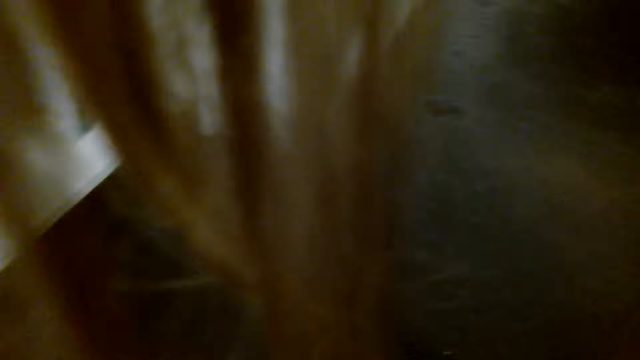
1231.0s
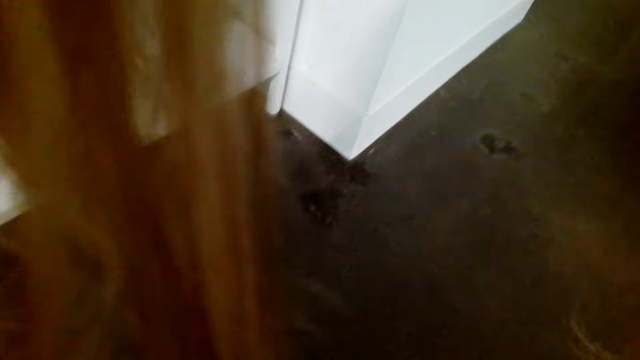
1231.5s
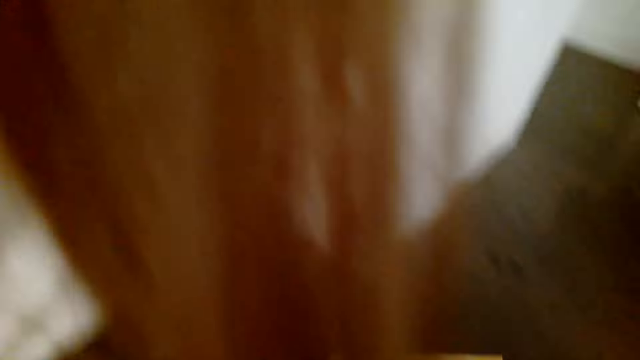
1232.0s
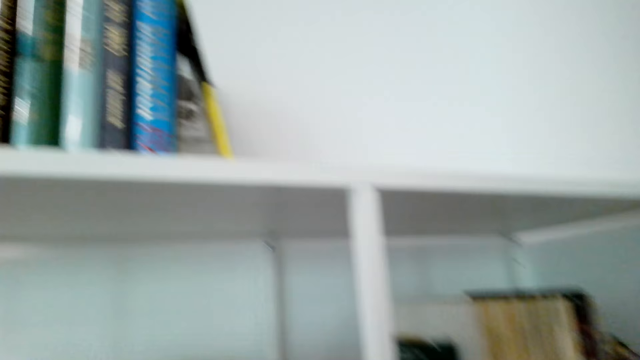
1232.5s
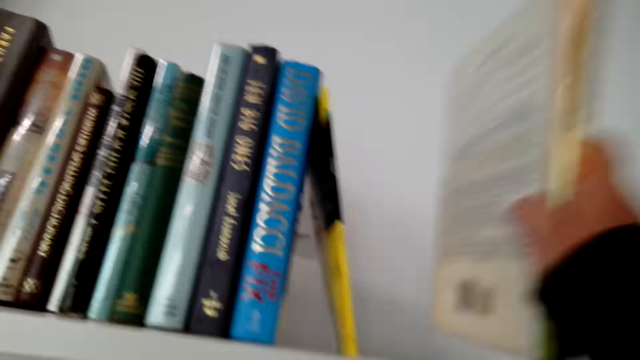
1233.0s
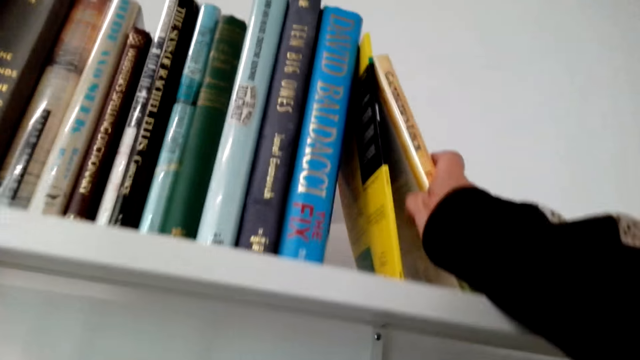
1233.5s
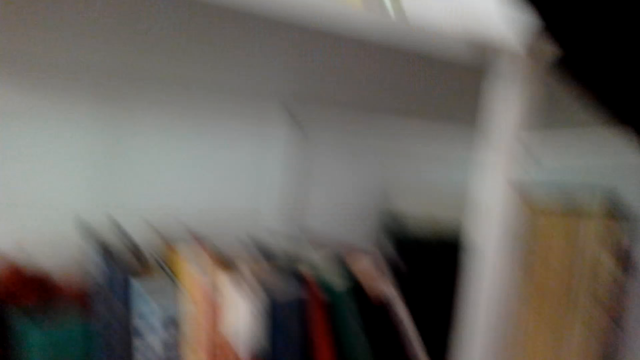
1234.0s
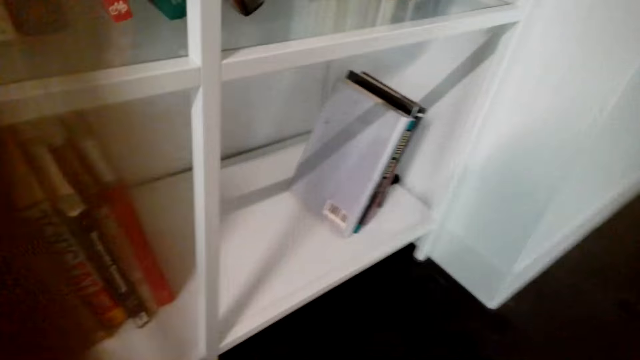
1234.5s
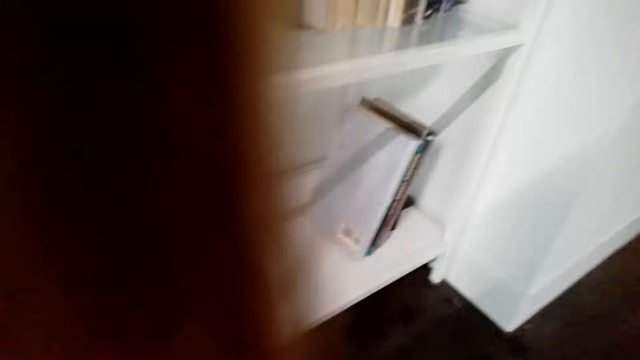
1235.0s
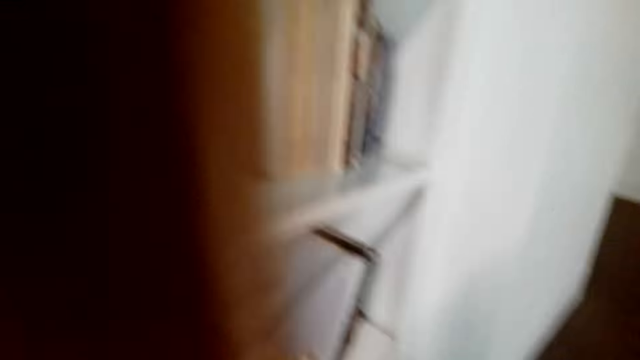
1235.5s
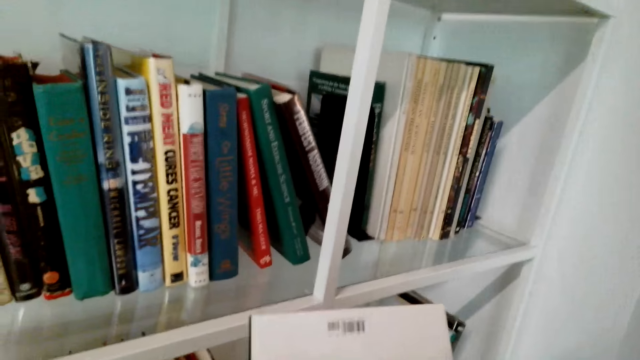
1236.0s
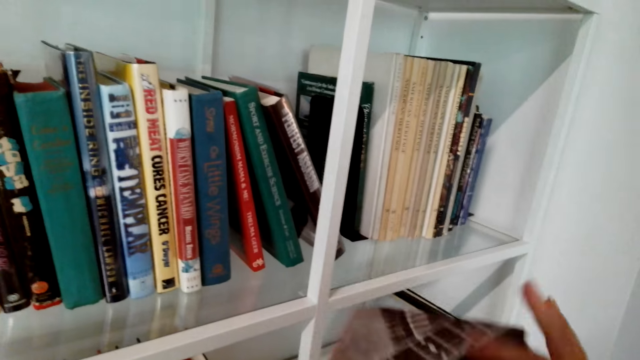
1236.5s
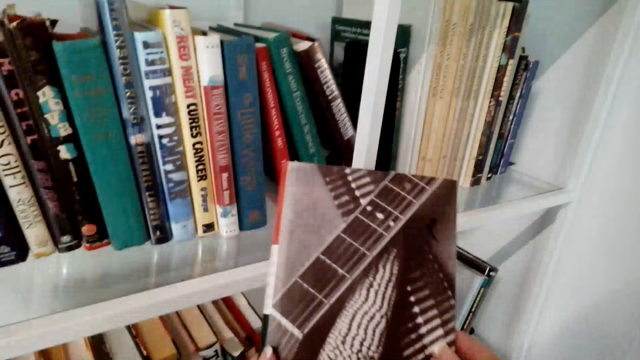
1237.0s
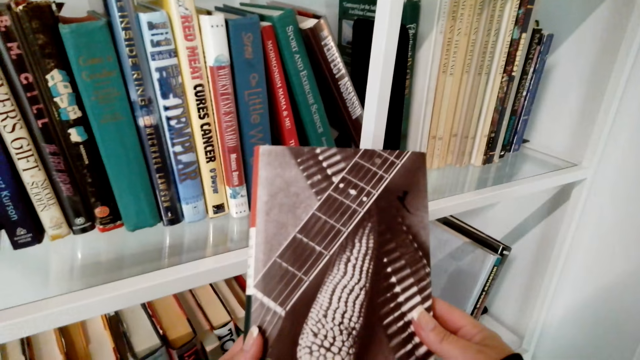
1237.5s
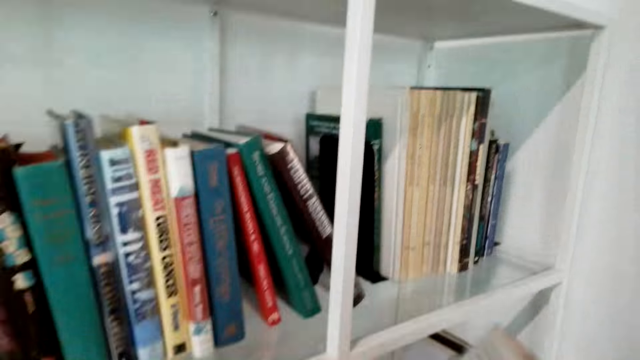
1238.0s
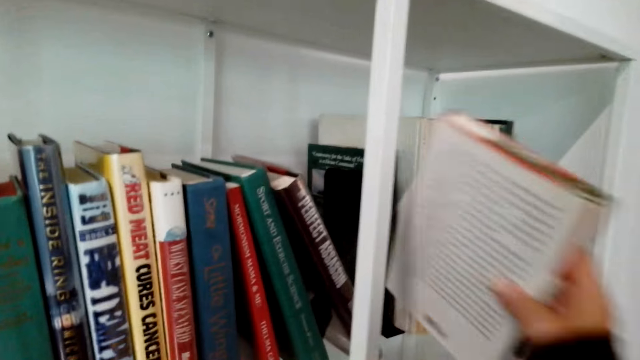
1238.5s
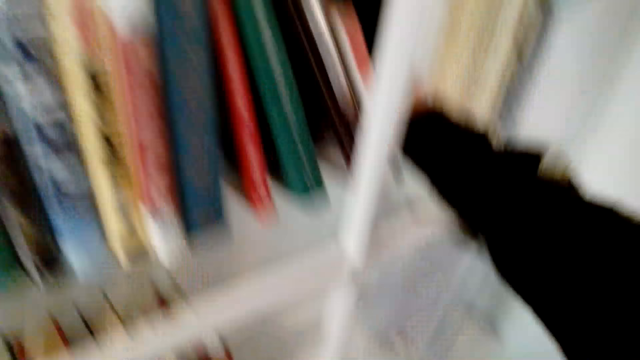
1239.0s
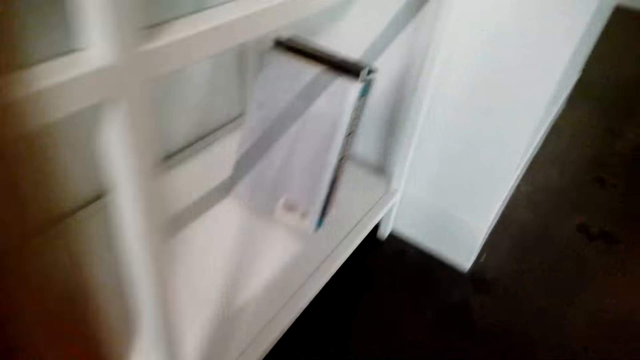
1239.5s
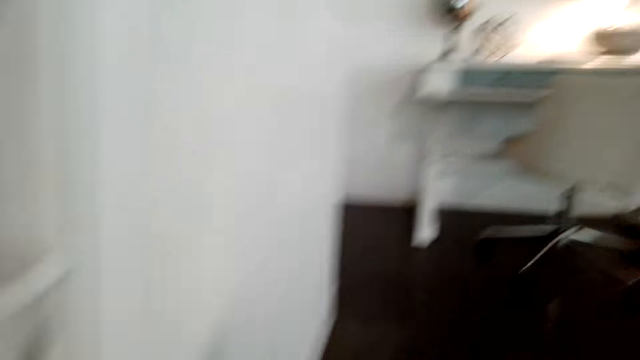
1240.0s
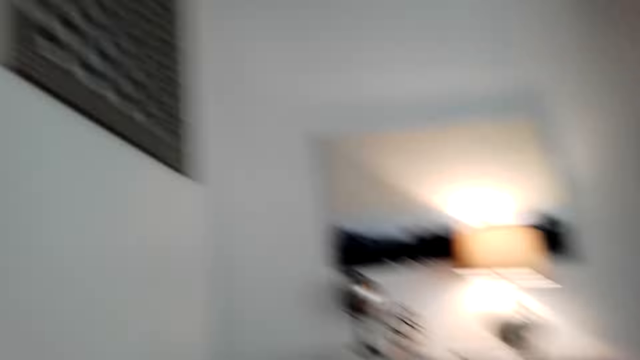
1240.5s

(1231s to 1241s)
The camera wearer arranges books in the shelves. A person talks. The camera wearer picks up a book. They laugh. They put the book in the shelf.

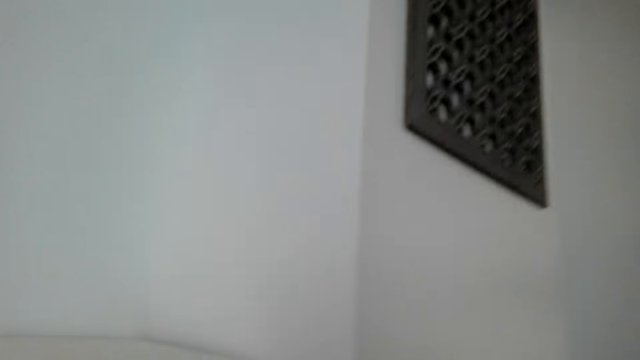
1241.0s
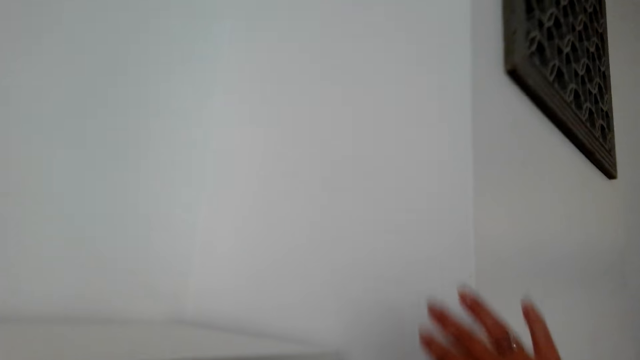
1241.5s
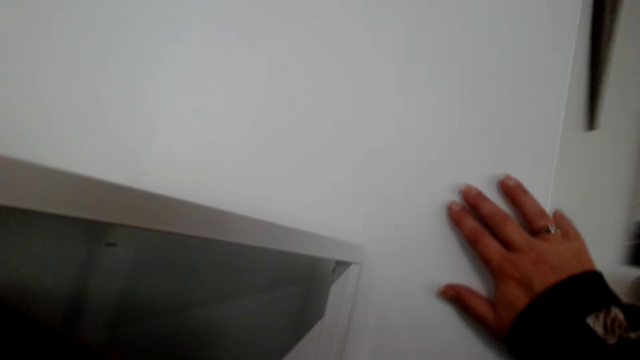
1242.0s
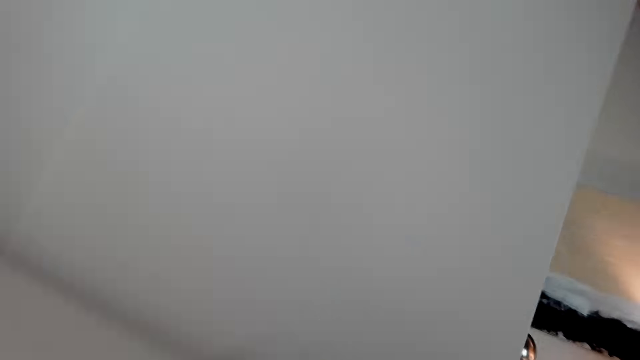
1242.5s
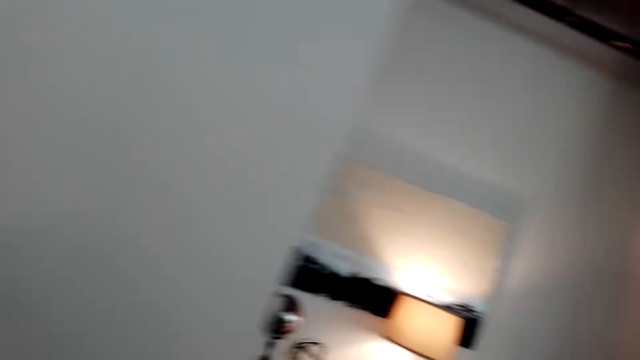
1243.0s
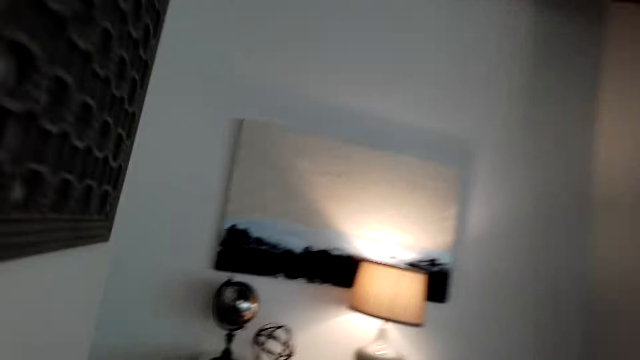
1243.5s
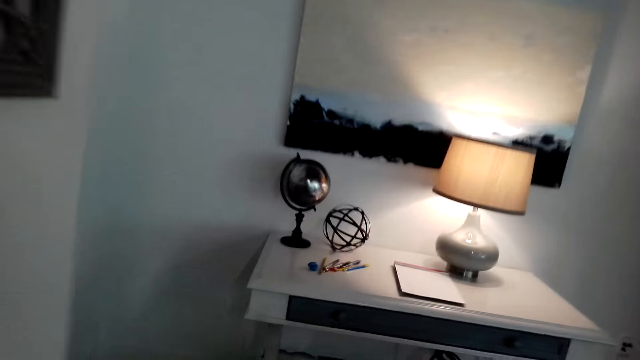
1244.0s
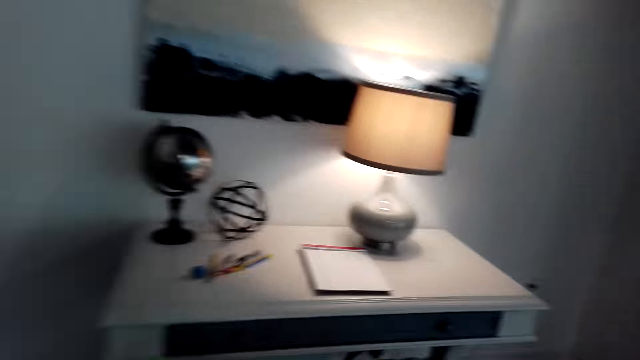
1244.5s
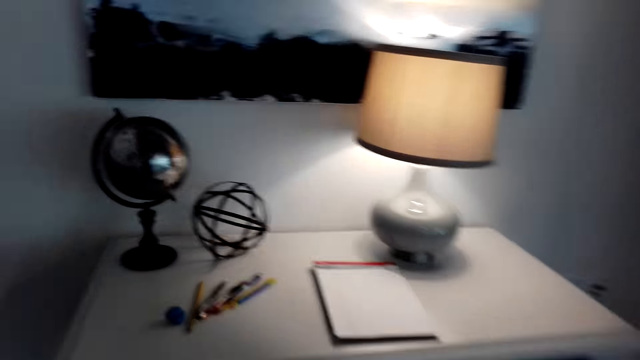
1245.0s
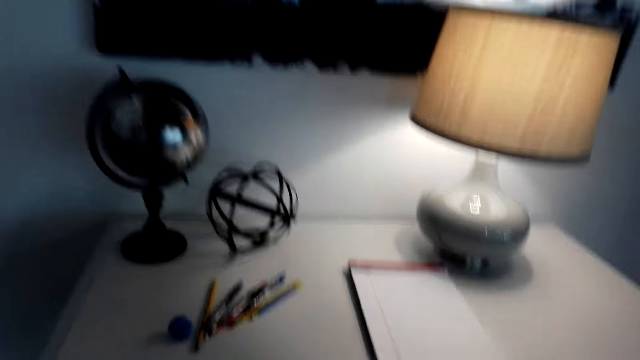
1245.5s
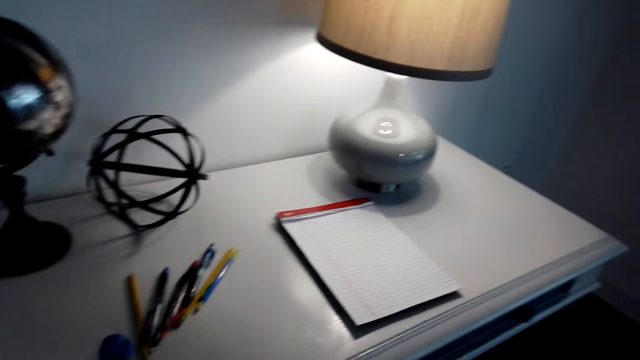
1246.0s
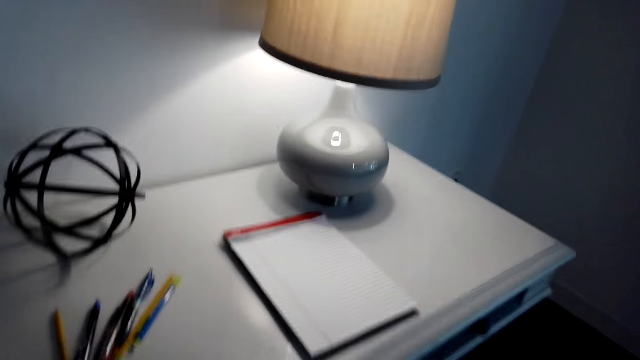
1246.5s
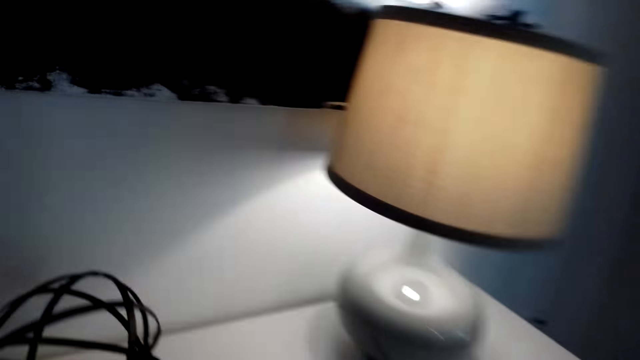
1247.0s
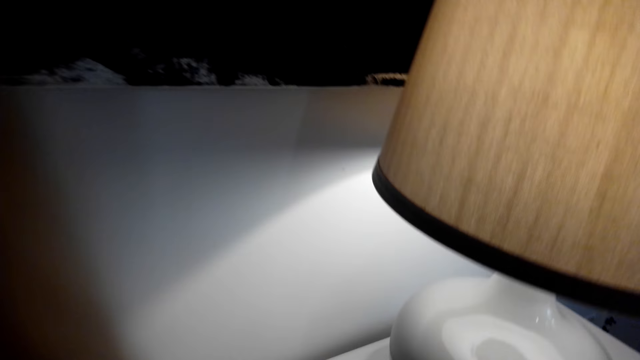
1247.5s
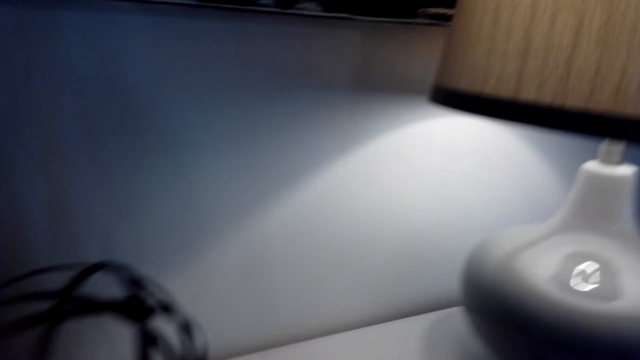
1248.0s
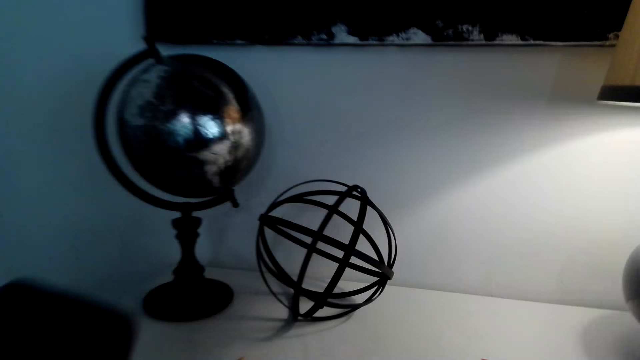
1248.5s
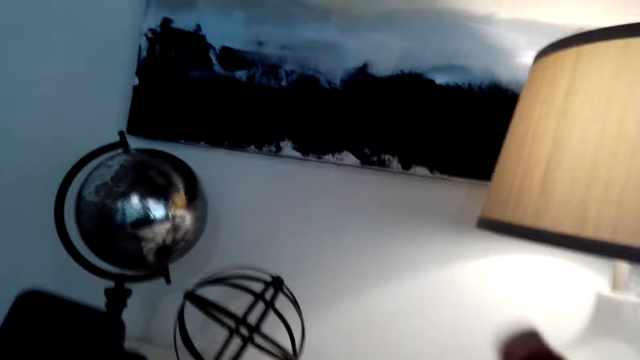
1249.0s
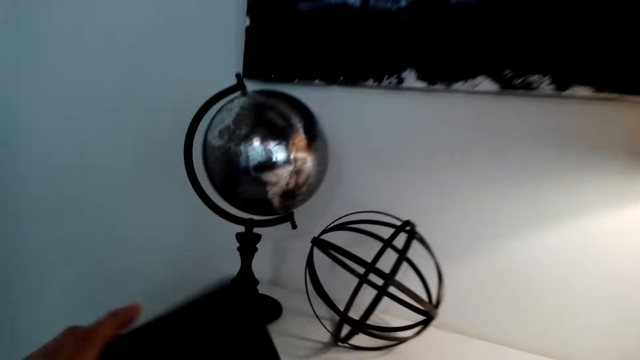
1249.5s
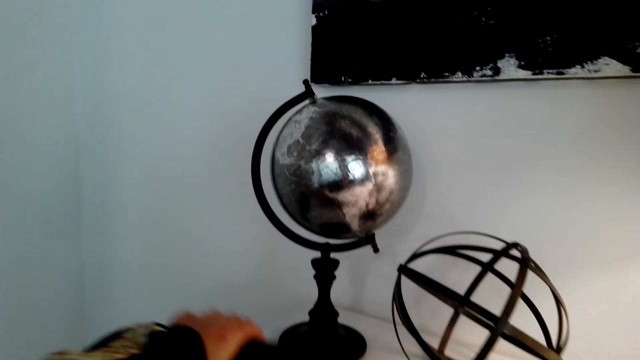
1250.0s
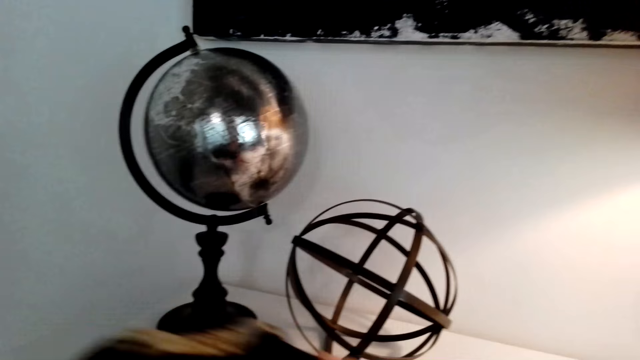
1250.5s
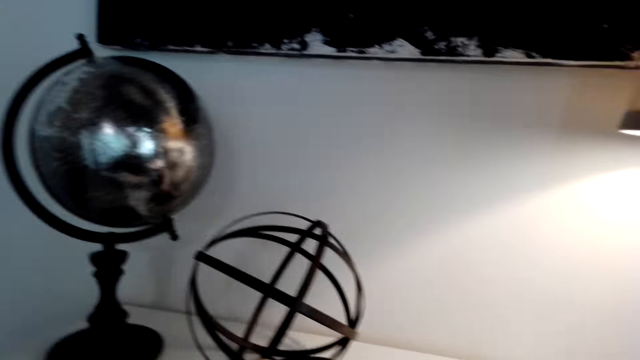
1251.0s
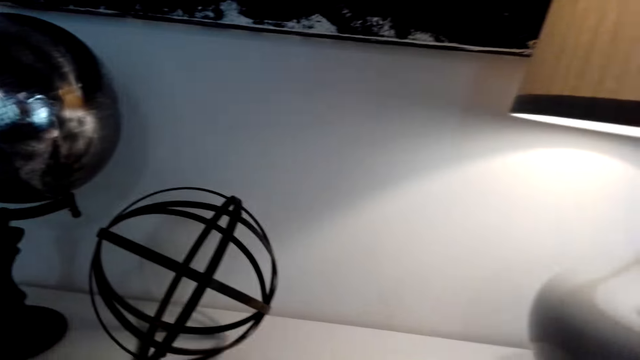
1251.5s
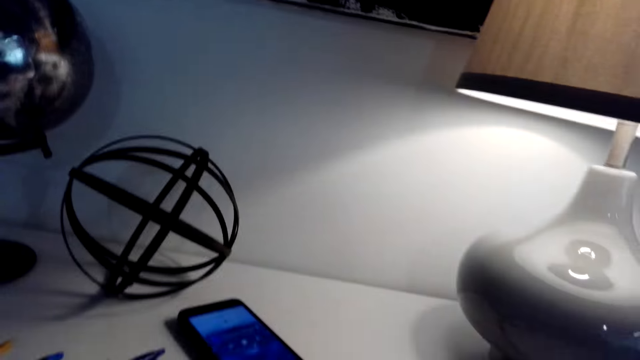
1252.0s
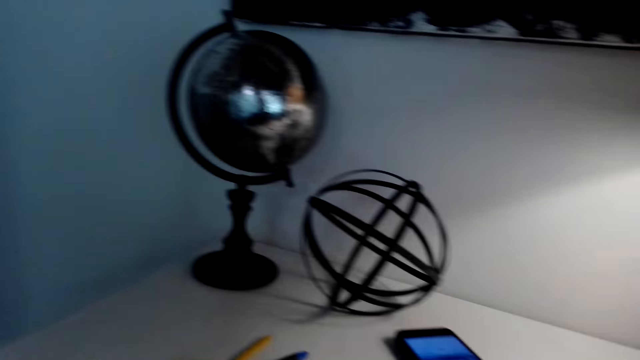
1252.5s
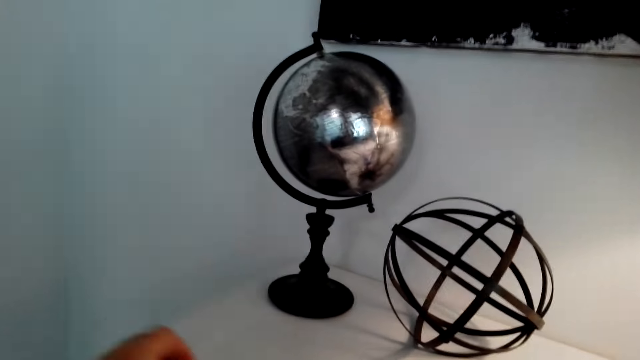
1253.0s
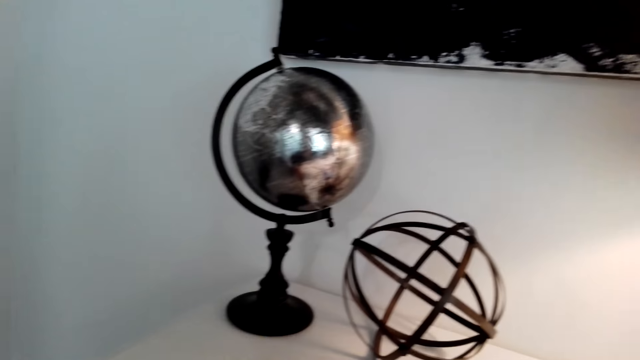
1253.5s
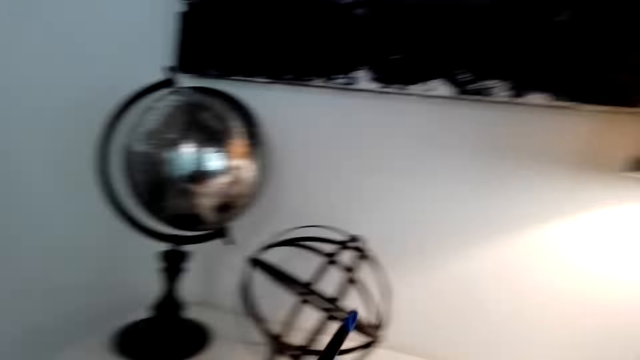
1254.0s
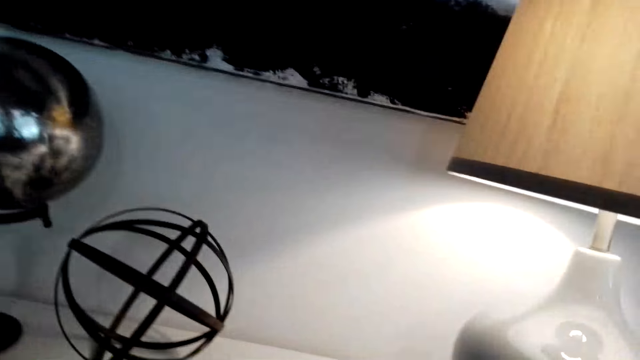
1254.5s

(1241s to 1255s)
The camera wearer touches the wall. They walk around the house. They talk. They talk again. They pick the phone from the table. They put the phone on the table. They stare around the house. They raise their hands. They sing.
